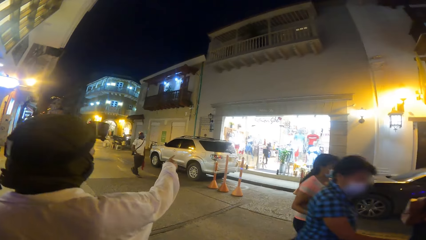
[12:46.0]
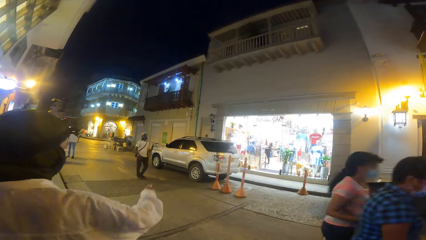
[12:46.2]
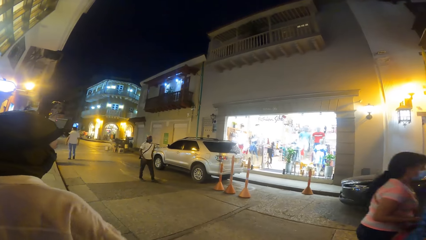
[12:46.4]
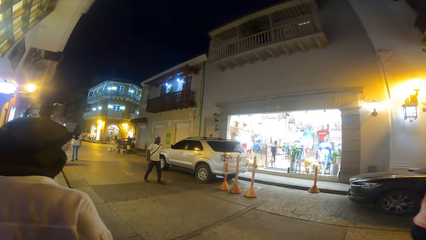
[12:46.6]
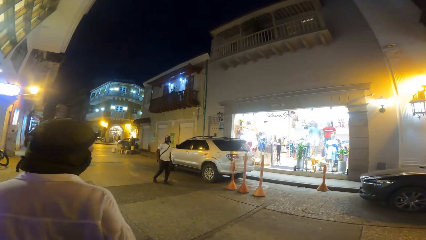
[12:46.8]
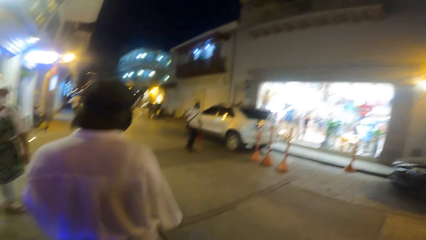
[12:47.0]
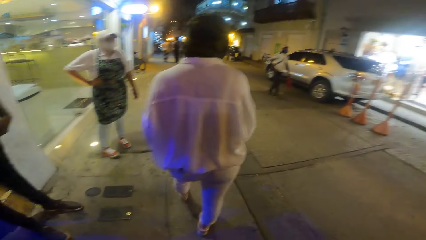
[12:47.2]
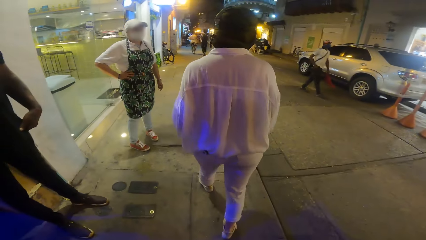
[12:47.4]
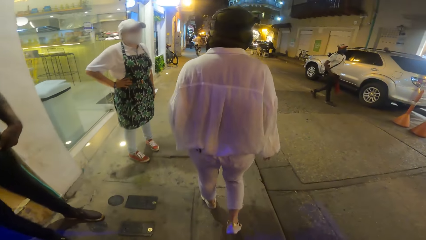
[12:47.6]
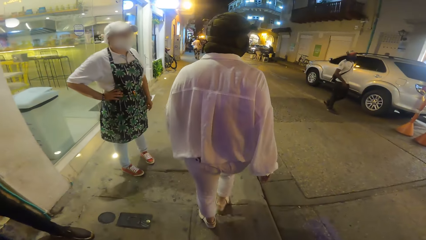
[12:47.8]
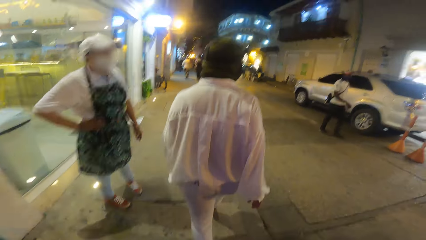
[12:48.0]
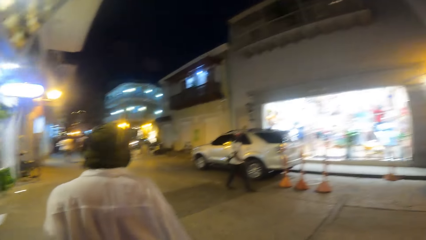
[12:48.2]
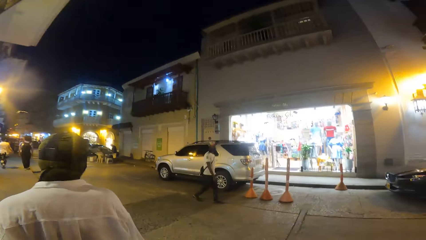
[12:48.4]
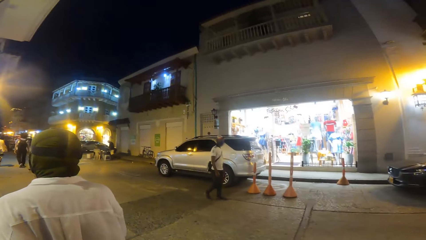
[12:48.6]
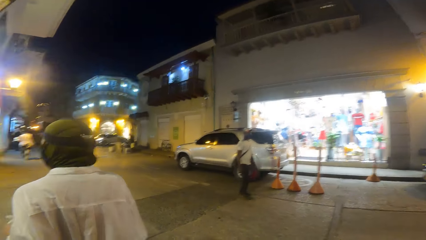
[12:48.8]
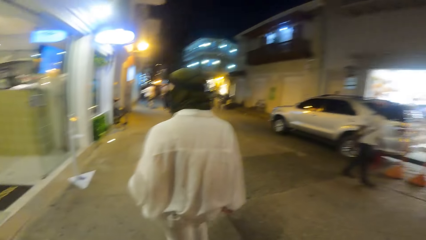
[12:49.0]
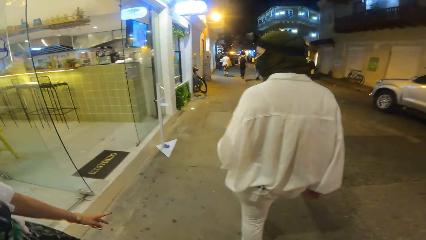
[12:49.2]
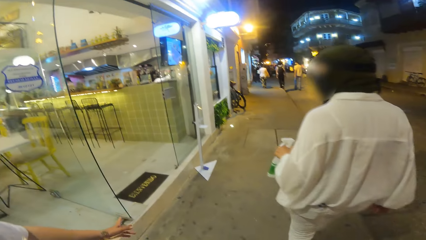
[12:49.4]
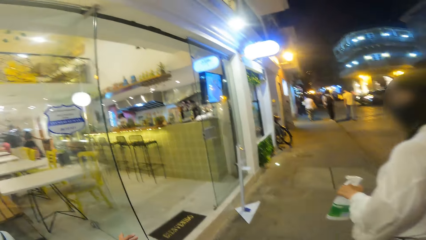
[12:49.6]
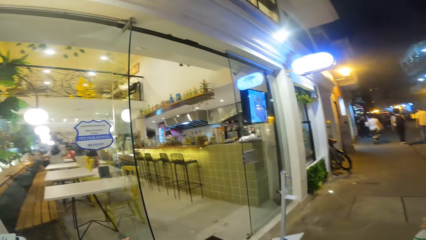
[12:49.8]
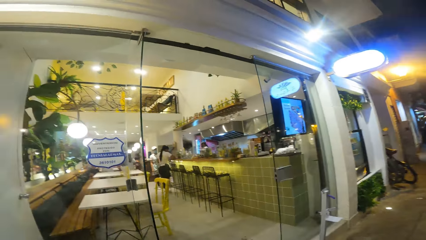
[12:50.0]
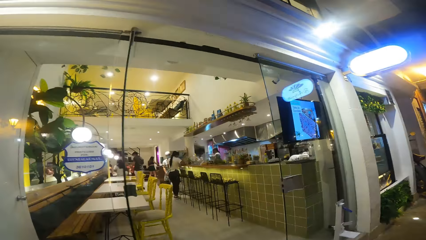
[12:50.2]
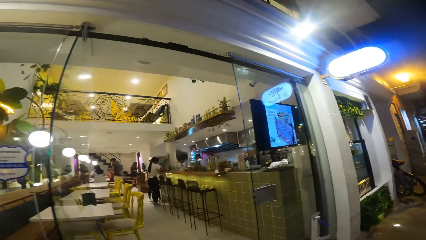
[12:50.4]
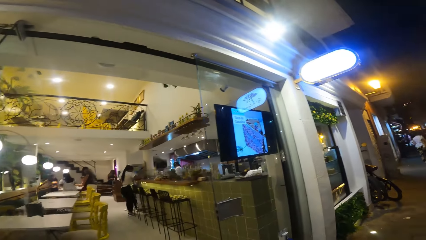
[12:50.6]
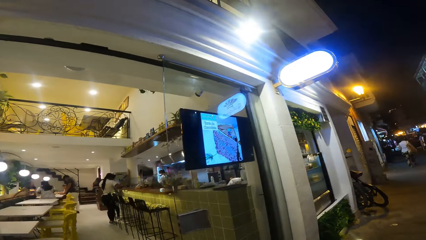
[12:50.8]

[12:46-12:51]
The woman points her right hand towards a store.

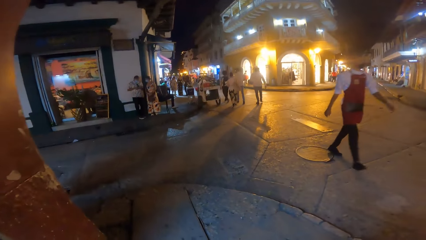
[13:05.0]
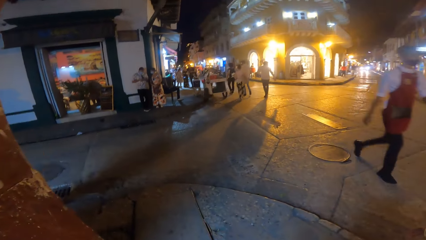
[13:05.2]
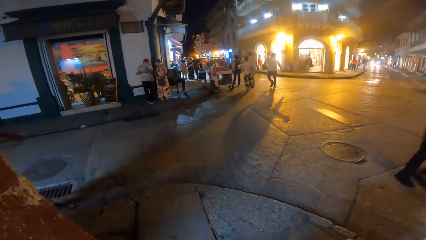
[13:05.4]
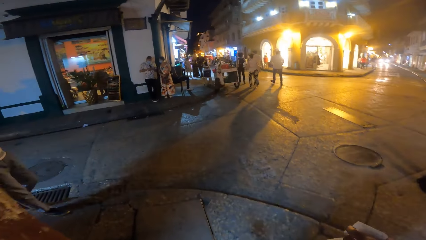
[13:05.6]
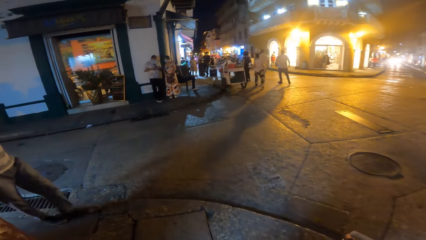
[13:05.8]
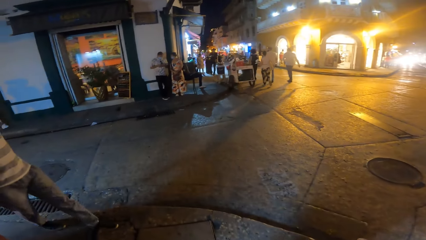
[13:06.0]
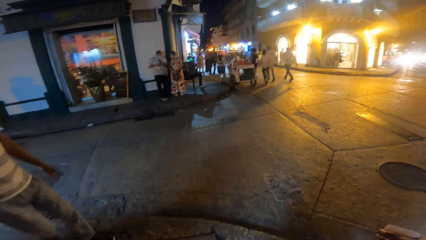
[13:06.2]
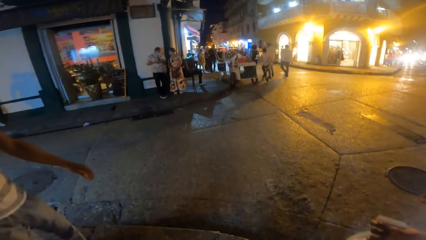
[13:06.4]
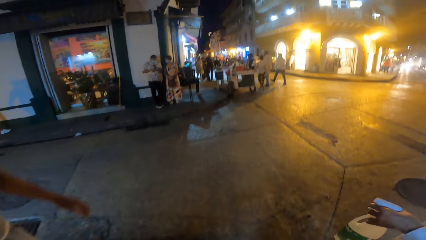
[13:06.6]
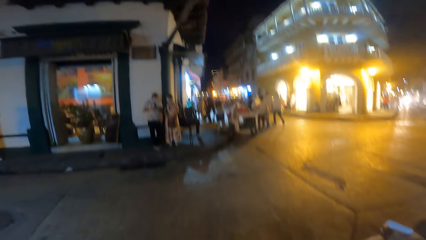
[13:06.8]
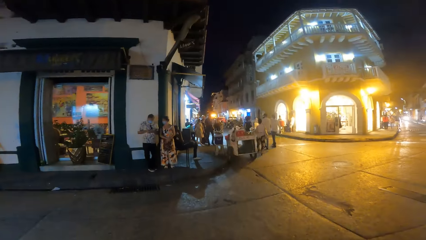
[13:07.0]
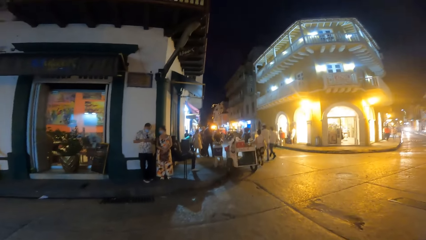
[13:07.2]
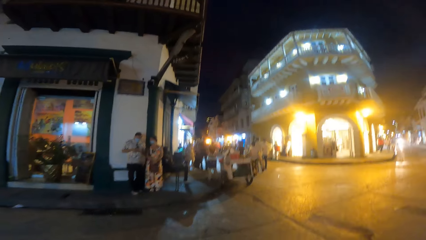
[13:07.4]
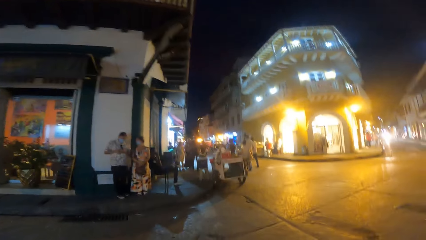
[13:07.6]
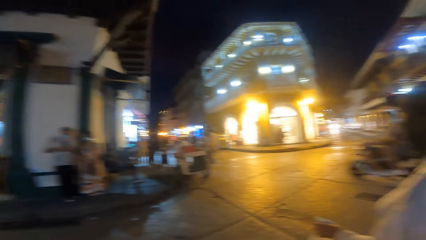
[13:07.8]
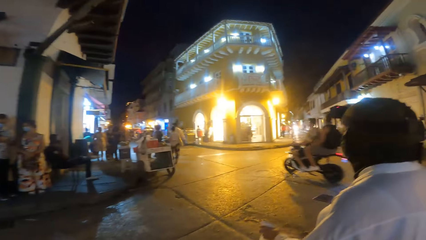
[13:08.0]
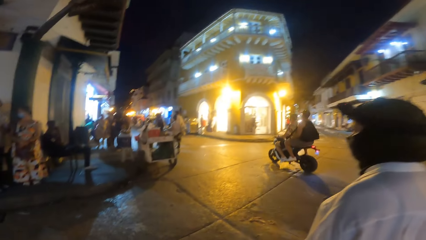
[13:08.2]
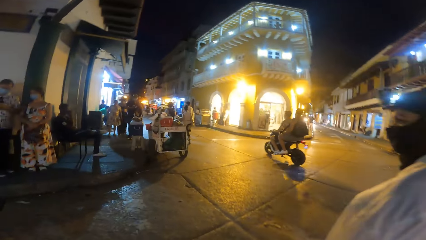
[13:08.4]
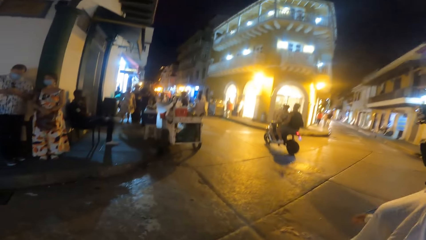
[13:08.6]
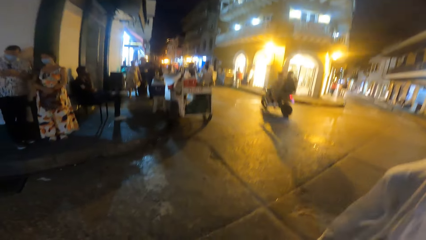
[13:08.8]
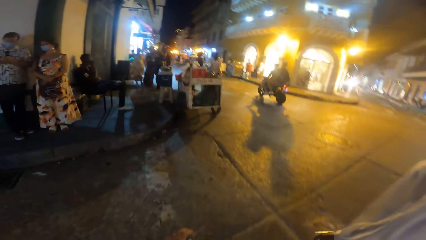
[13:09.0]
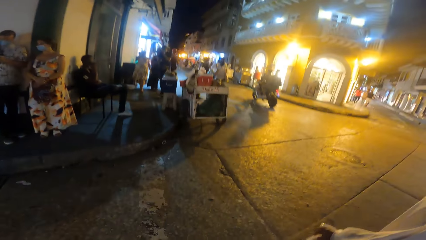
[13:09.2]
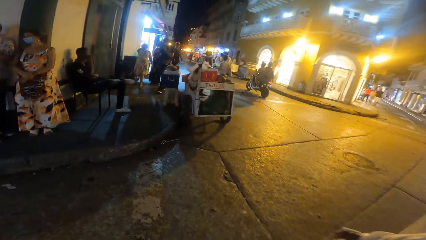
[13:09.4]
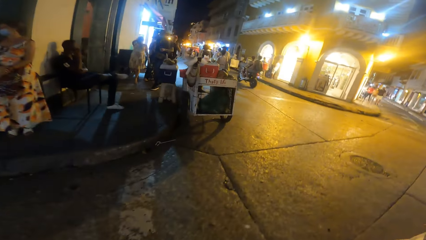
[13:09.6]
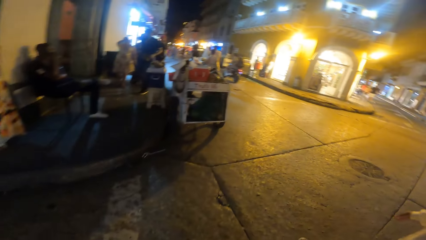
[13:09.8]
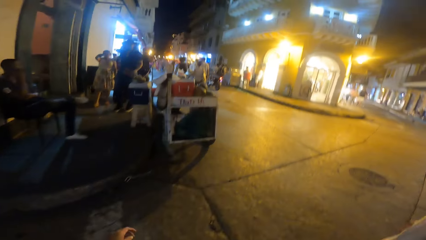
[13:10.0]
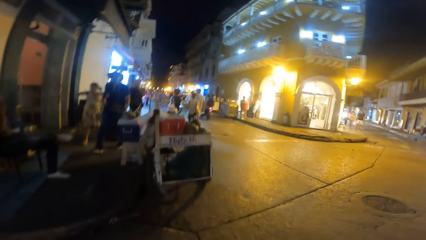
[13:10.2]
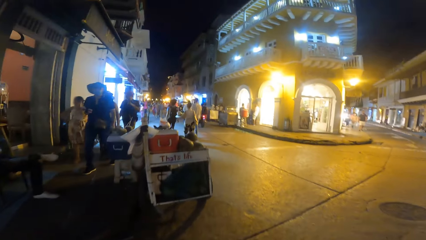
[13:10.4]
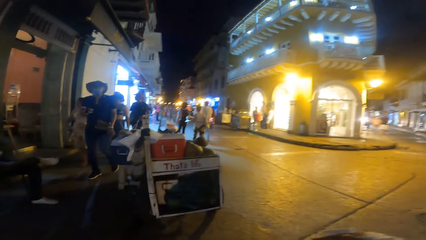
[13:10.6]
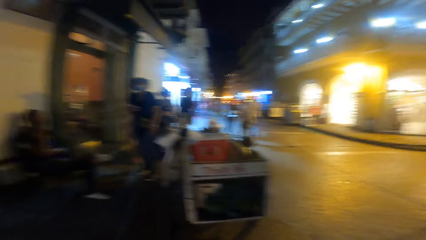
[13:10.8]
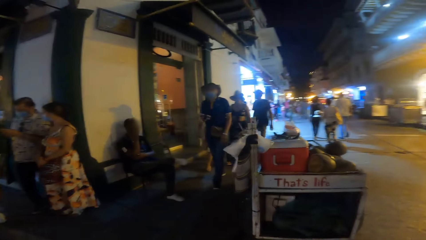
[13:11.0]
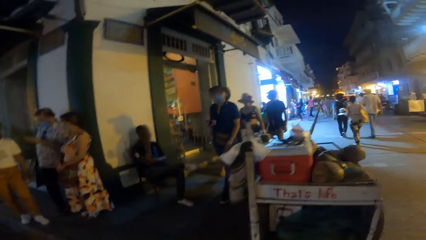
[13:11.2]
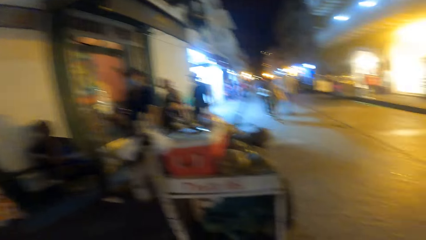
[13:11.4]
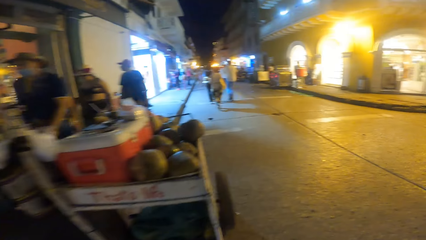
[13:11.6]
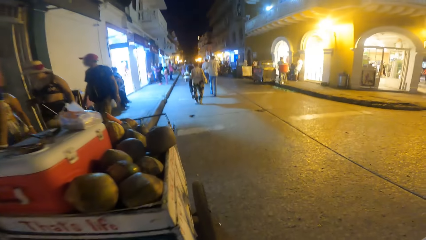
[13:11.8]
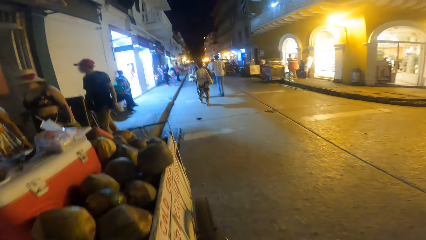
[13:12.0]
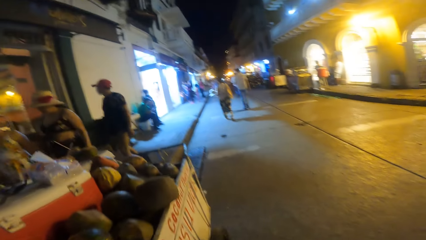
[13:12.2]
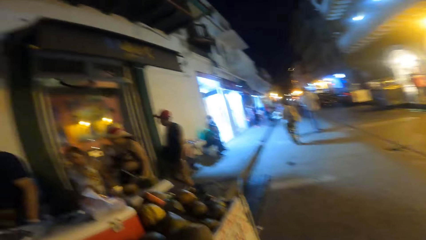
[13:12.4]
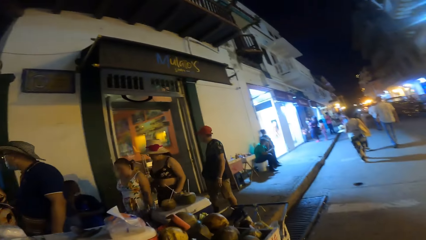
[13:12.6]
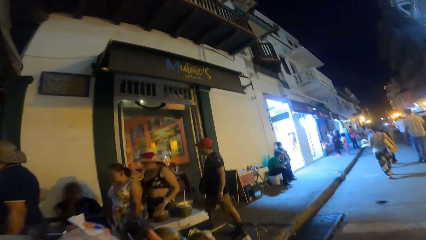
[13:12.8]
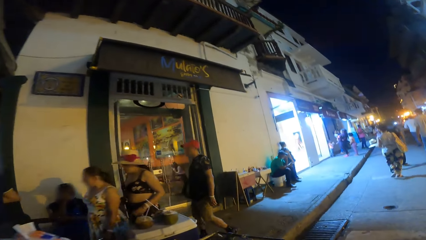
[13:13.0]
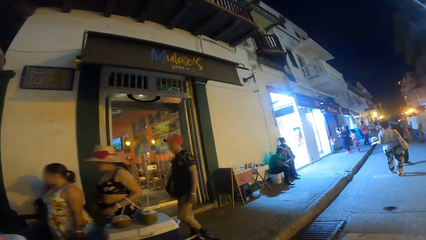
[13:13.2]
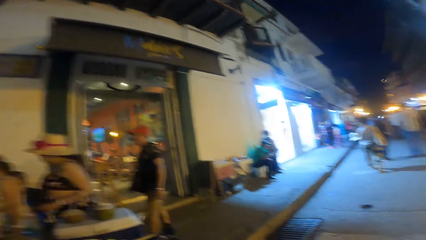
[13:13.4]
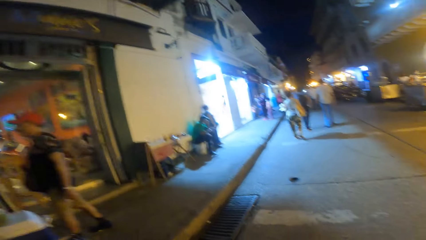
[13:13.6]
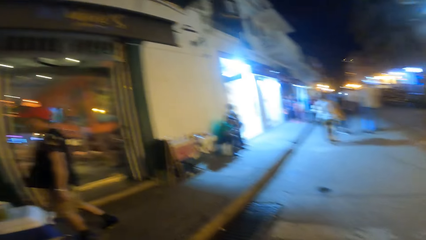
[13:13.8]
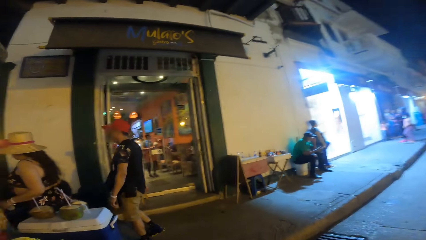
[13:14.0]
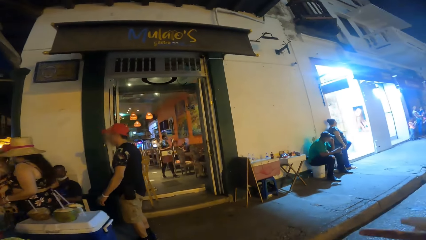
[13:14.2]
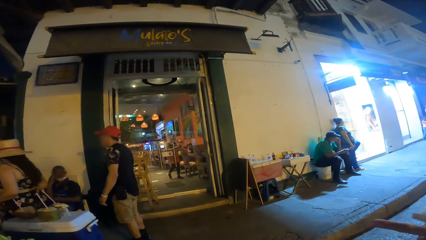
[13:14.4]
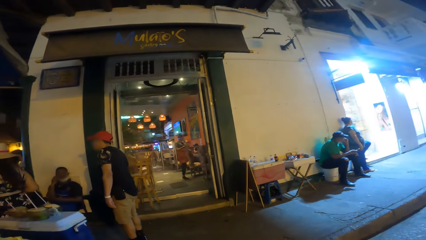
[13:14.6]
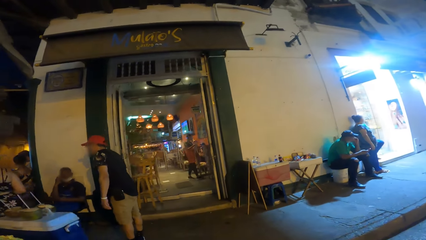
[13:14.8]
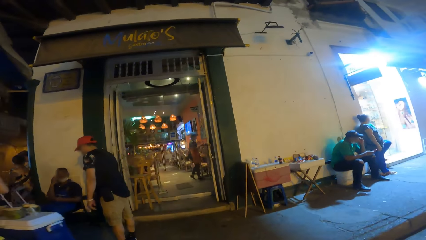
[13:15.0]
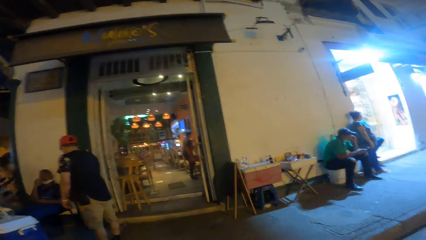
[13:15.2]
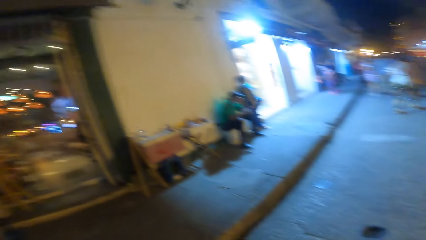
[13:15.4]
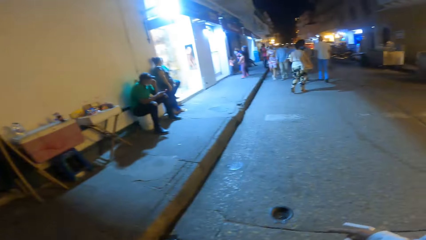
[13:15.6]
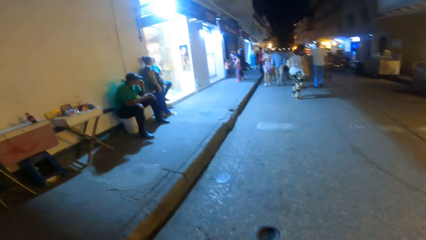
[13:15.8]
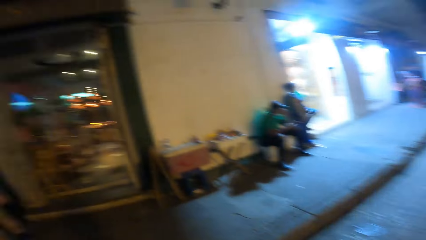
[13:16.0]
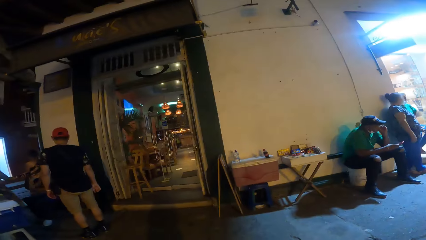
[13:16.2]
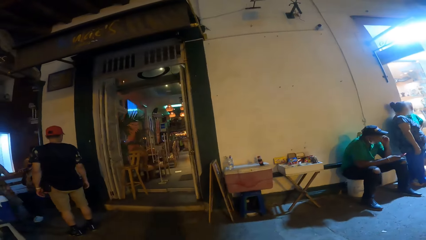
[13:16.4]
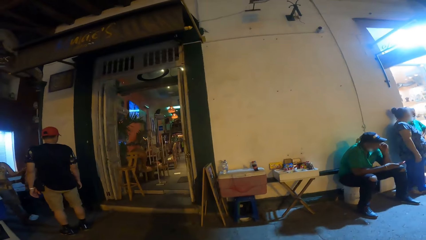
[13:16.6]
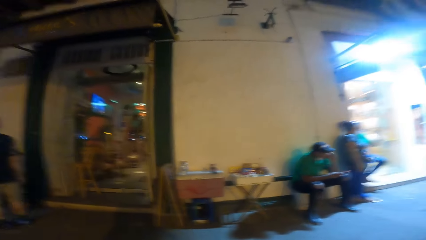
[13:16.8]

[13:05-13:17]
The camera wearer walks across a road with the woman. They walk on the road with the woman, the man and the other man.
